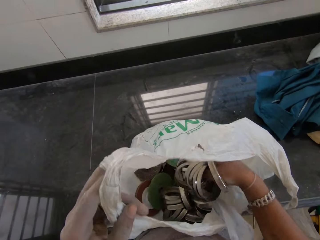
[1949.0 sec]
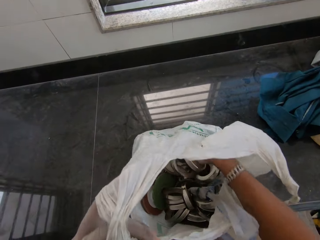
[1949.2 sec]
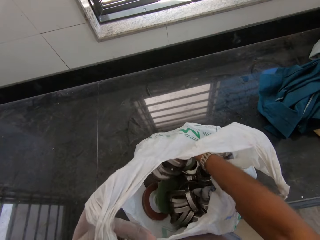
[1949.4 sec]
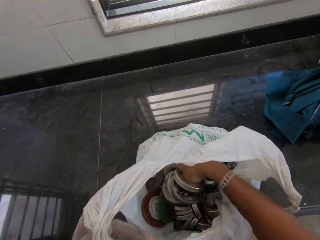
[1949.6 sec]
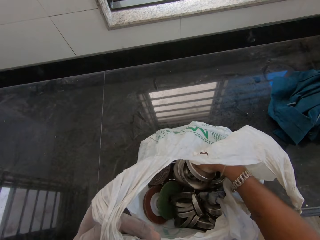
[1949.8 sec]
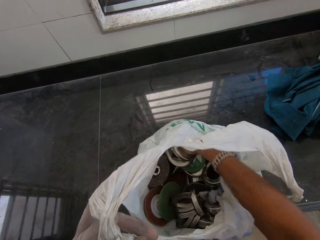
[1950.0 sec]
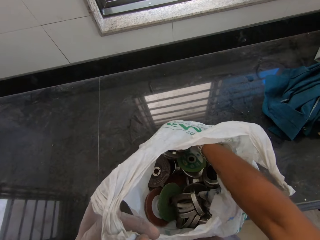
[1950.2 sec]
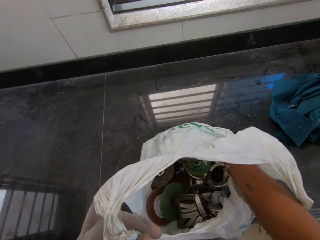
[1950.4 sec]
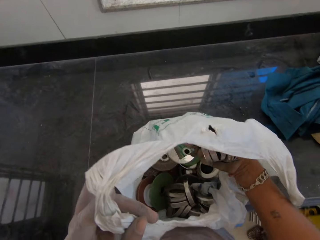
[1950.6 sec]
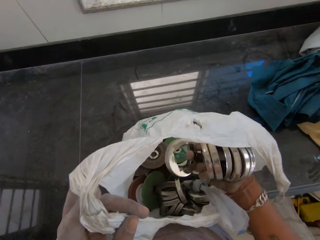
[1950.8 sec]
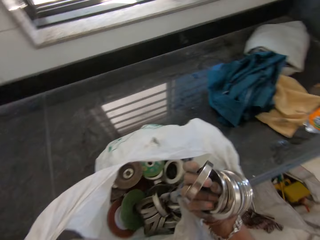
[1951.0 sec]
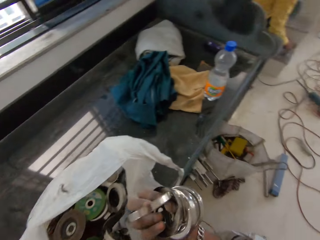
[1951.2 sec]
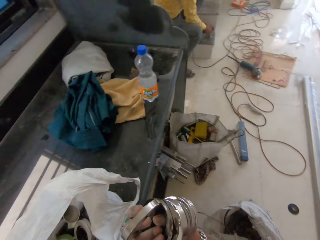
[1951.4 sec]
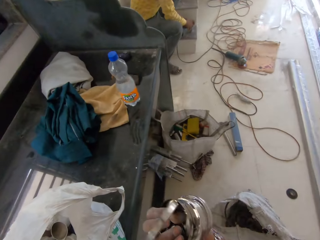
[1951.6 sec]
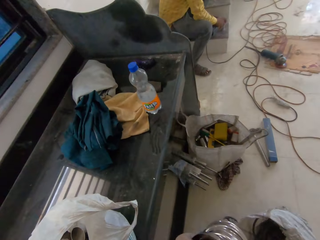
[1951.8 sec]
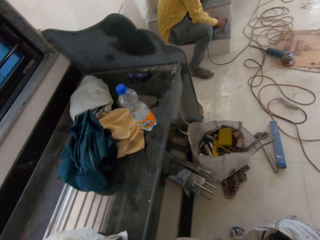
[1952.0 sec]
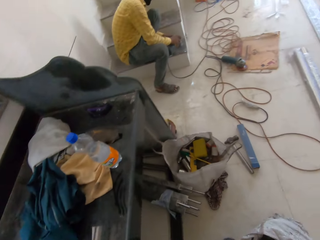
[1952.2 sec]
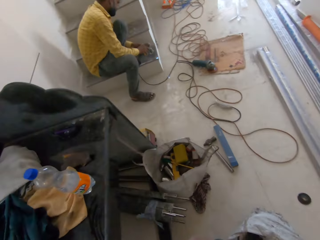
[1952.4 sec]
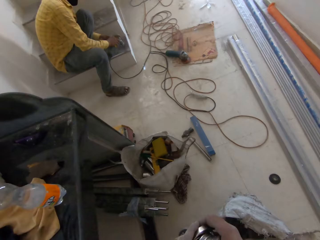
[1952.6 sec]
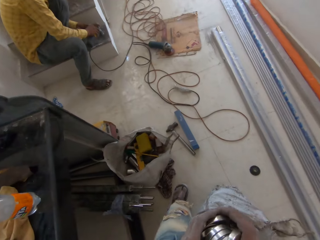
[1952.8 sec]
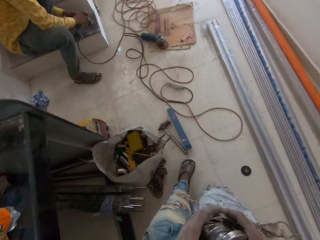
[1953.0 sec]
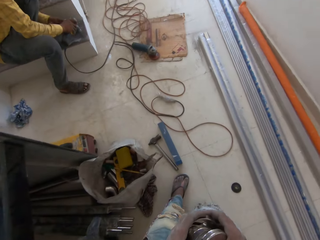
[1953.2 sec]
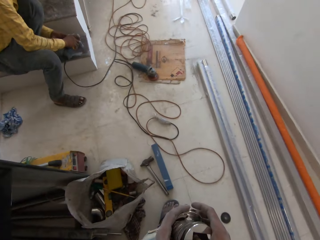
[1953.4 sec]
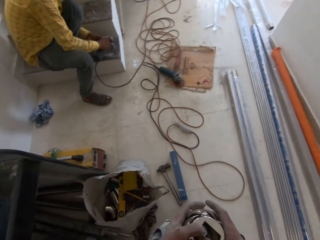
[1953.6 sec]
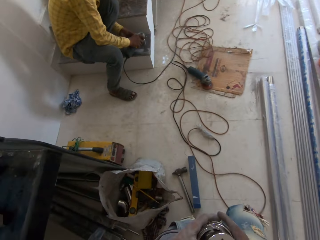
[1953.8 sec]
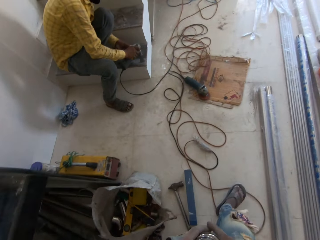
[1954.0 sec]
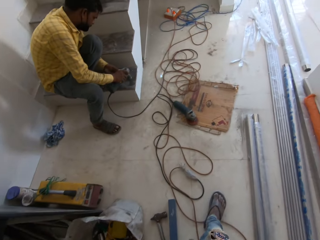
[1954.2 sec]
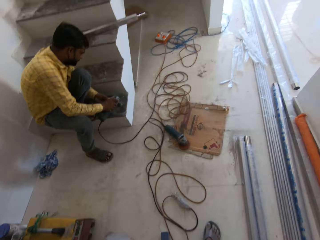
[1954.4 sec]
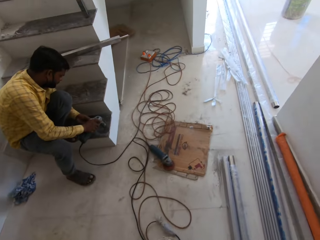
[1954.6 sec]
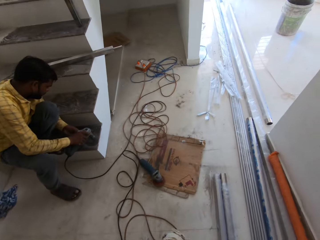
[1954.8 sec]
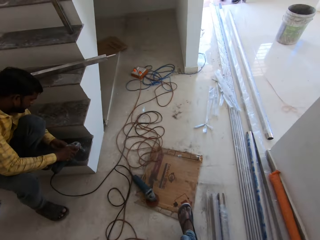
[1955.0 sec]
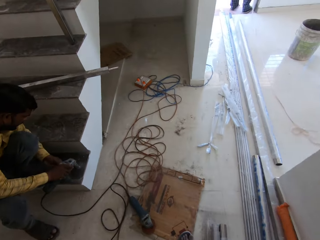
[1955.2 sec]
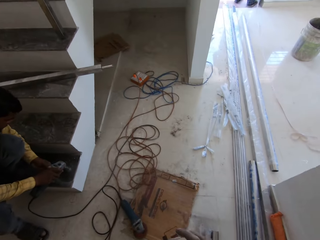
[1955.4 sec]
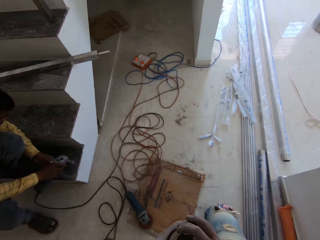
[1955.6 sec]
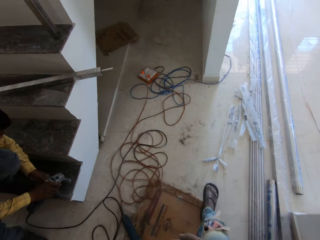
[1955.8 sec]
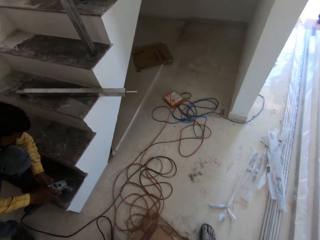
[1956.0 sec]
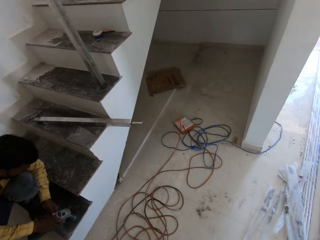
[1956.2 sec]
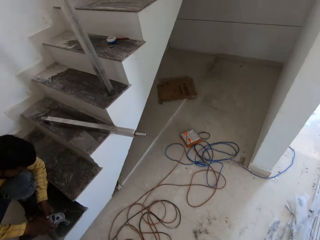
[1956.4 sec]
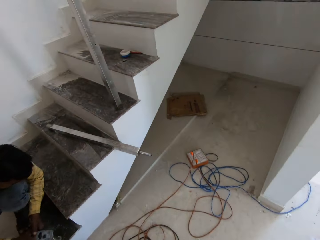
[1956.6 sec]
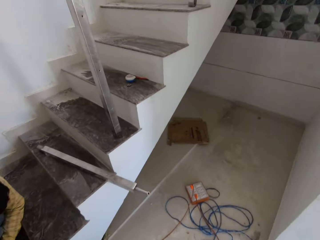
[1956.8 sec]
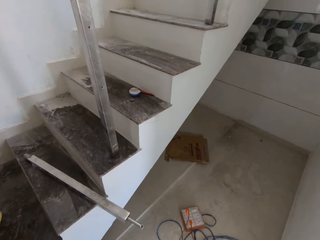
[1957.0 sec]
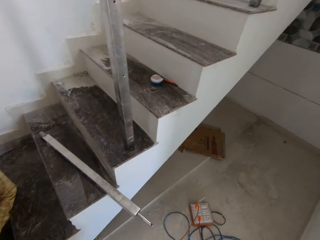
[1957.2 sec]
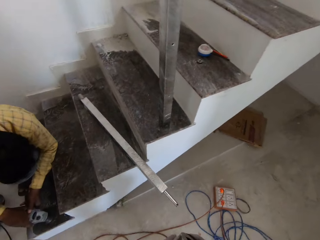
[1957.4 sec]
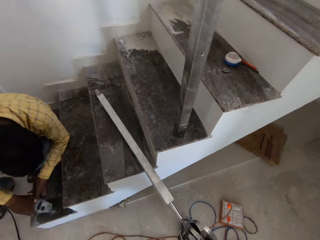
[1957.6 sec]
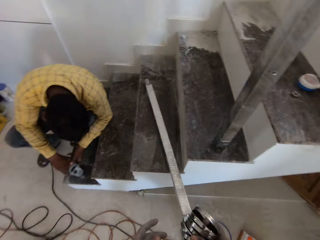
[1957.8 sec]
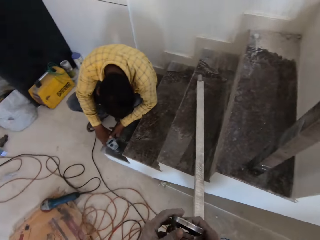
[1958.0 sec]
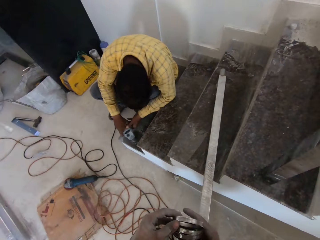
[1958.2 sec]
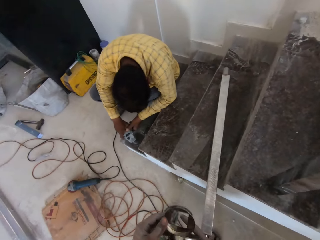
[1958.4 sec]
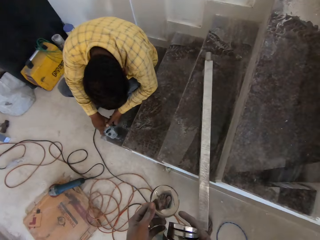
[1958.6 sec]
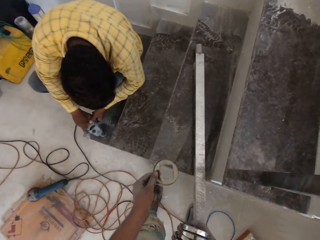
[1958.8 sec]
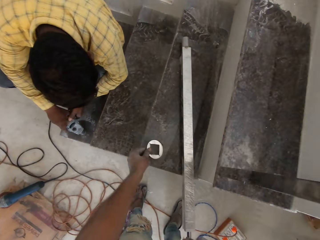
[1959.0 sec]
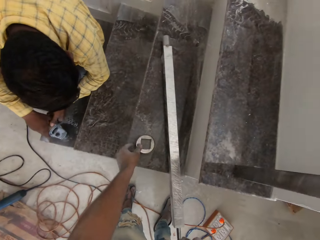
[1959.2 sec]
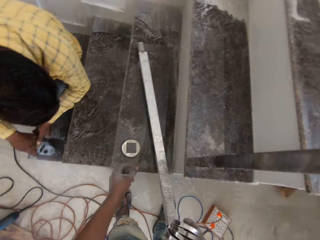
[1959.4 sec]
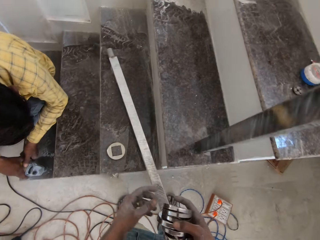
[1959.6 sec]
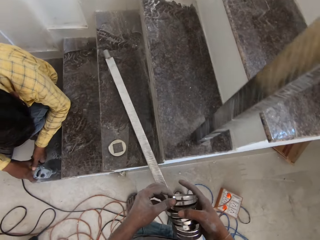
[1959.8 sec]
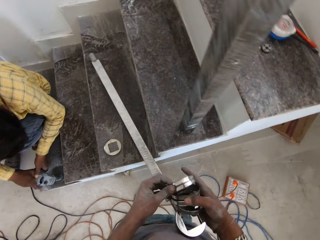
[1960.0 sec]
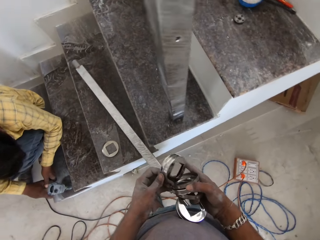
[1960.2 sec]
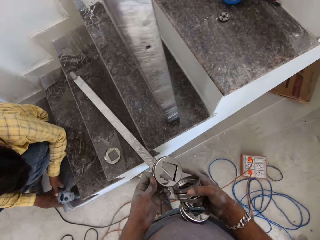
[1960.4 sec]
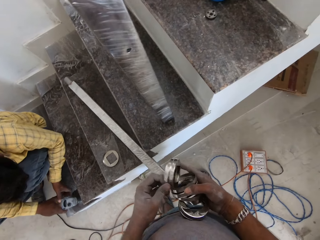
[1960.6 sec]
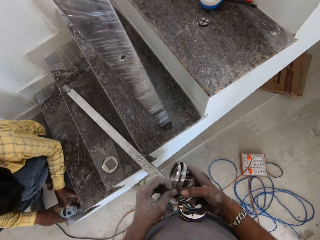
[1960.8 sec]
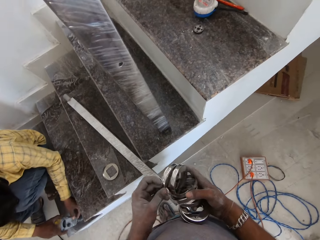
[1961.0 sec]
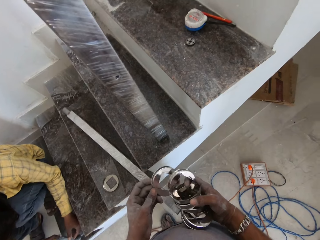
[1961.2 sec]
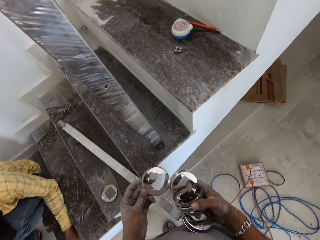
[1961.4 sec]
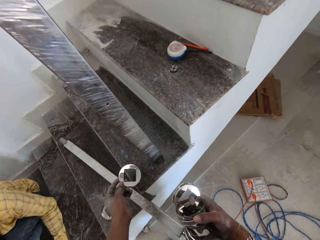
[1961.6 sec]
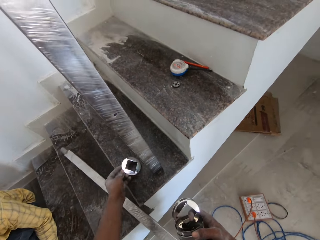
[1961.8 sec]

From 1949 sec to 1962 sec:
The camera wearer walks in the room. He drops a metal ring on a staircase with his left hand. He picks metal rings from the metal rings in his right hand with his left hand.

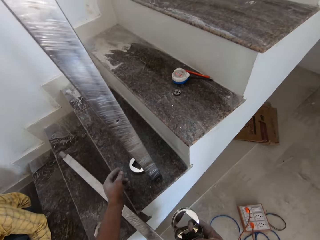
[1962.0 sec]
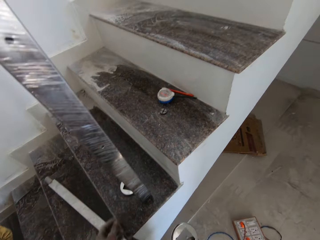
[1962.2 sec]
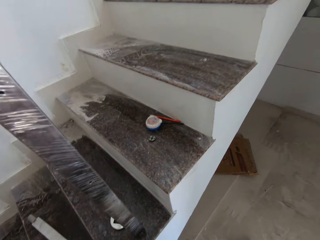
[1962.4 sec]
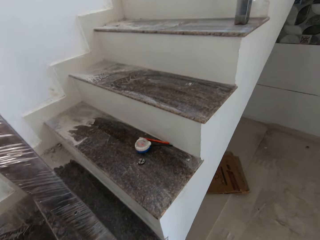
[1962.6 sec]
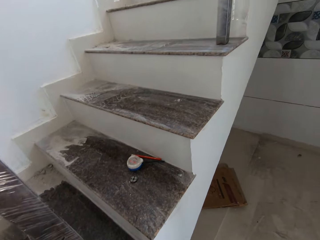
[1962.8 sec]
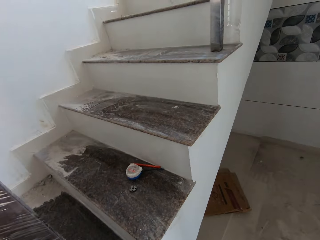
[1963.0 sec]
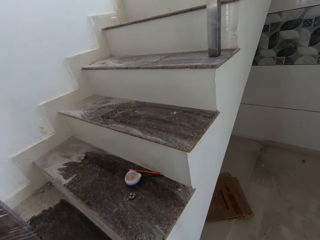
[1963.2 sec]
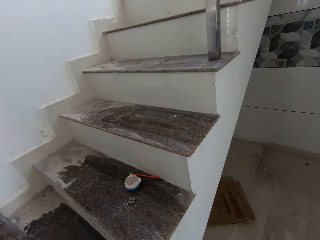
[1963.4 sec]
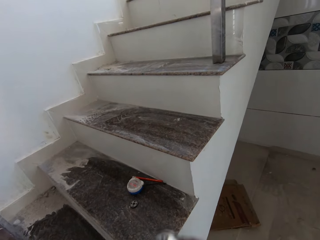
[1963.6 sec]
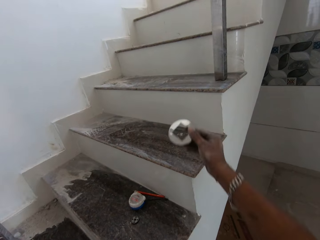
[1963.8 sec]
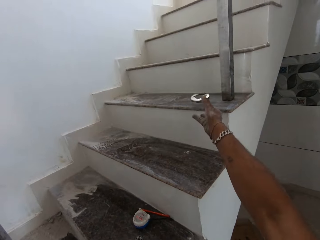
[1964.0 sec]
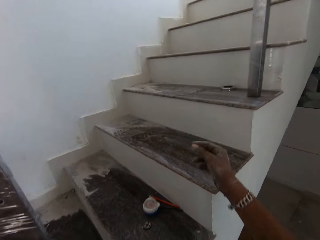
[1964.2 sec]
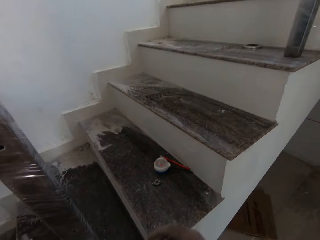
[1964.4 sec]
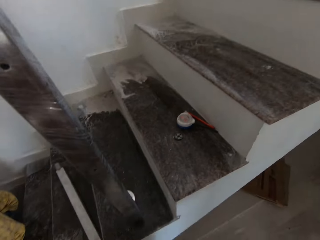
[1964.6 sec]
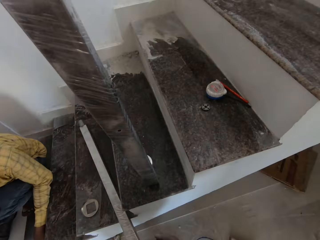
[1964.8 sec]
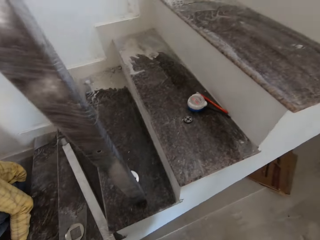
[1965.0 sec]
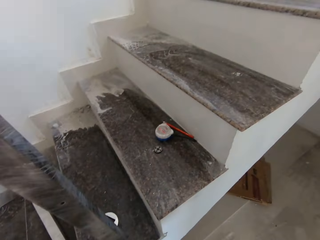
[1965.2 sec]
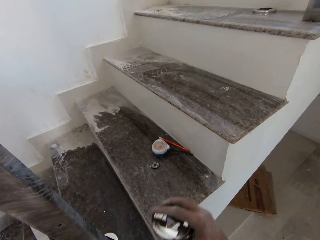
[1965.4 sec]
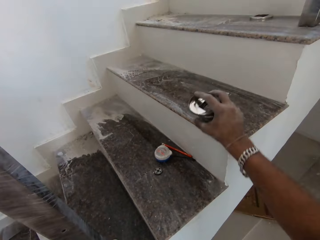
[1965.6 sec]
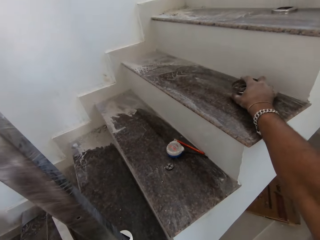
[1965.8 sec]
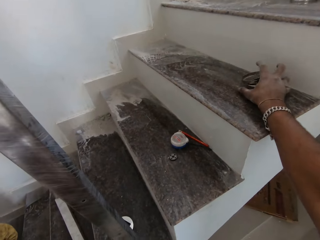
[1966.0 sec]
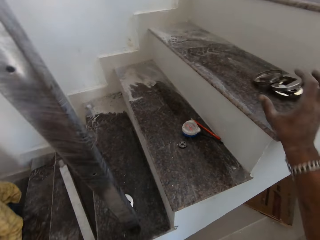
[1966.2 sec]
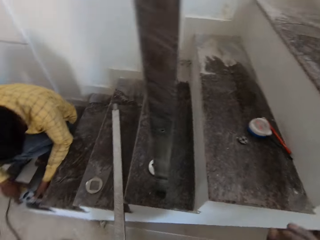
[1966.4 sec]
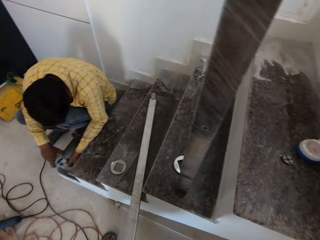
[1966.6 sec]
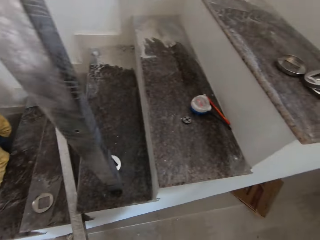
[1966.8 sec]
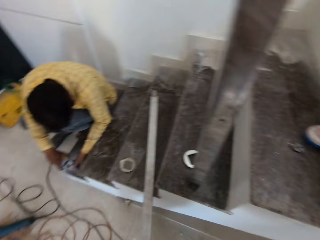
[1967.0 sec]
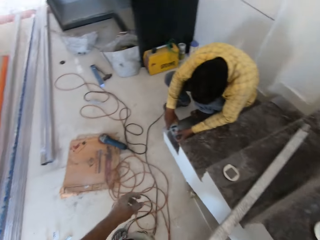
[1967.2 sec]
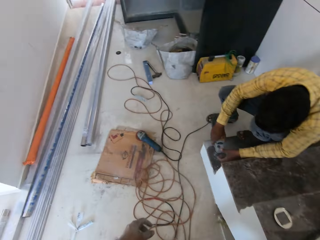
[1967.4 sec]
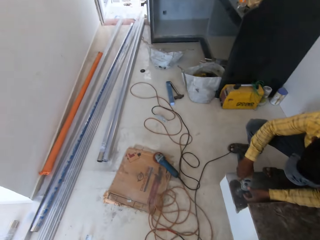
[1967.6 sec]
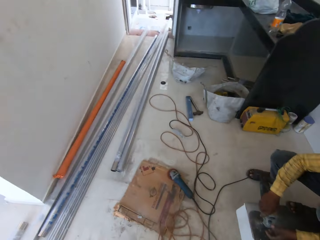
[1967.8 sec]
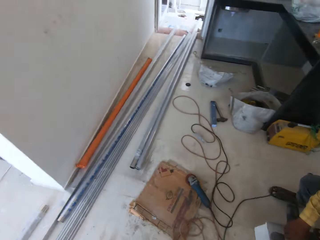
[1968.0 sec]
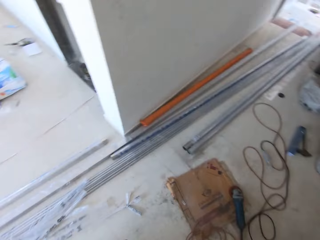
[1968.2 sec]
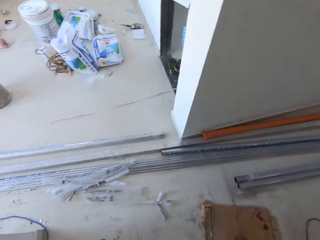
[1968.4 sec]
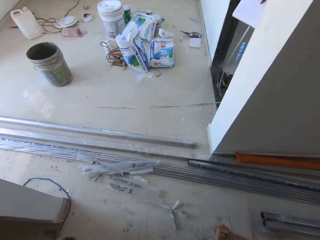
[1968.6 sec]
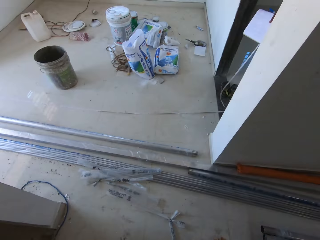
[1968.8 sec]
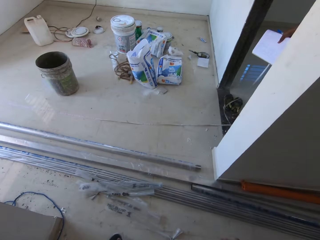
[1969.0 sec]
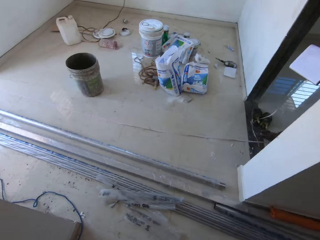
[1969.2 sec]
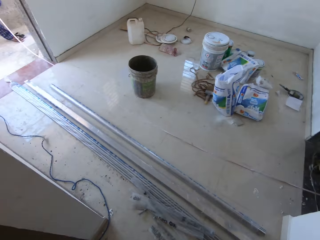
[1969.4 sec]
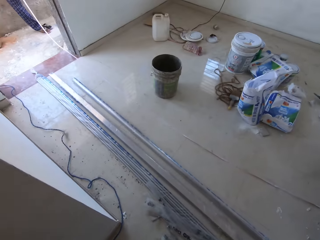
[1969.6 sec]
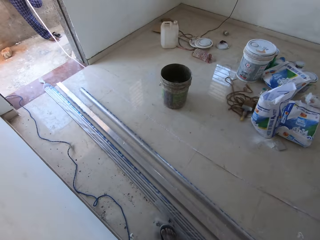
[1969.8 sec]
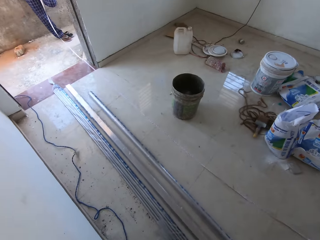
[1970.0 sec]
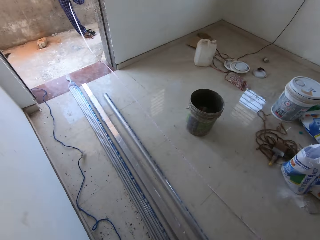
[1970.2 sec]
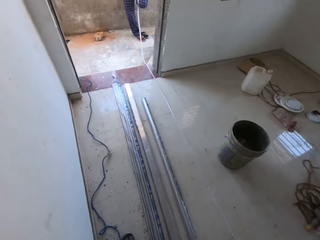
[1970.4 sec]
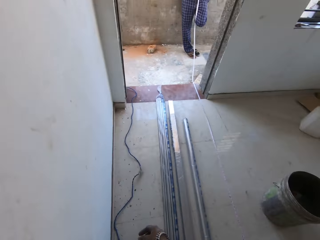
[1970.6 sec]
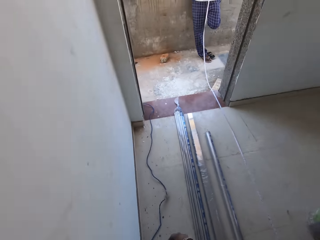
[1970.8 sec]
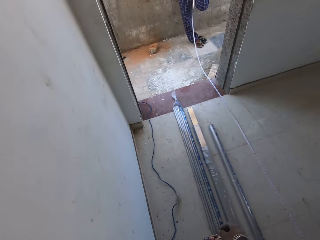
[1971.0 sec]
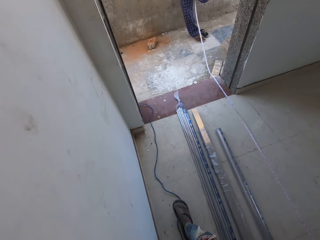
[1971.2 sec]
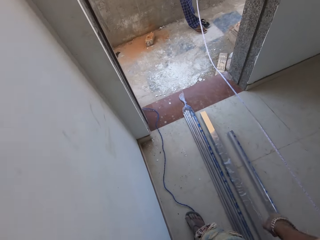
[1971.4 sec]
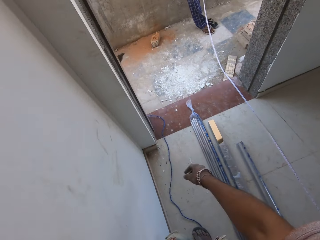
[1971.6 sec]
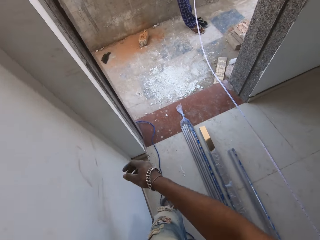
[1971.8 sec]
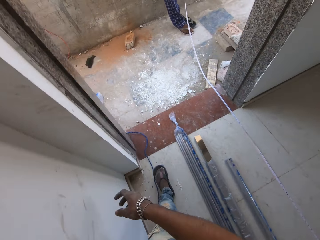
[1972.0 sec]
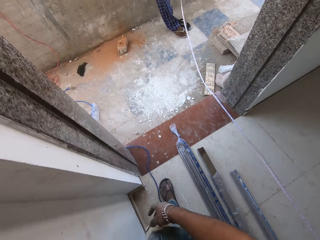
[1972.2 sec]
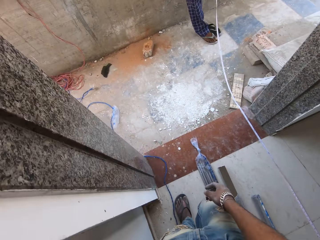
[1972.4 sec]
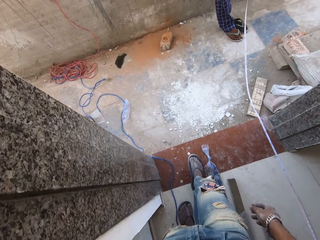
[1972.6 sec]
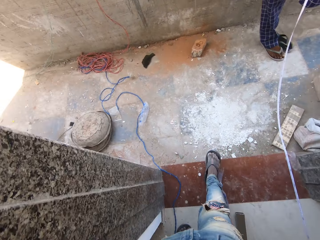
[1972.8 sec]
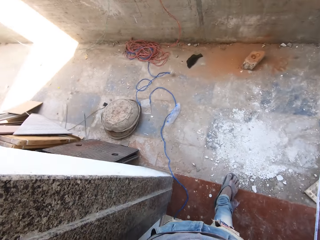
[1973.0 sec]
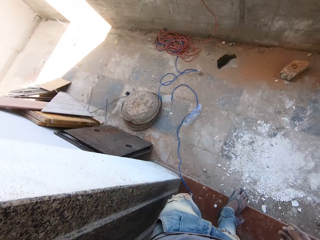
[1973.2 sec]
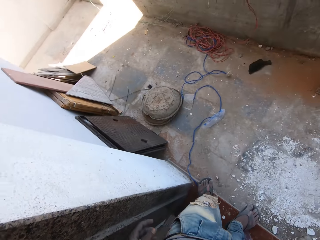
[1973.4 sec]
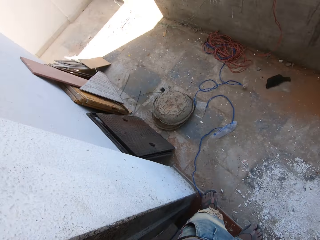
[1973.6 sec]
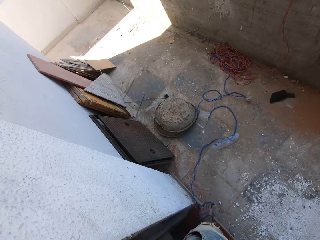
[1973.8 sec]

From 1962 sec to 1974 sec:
The camera wearer drops a metal ring on the staircase with his left hand. He throws the ring in his right hand on the staircase. He drops metal rings on the staircase with his right hand. He looks around the room and walks in the room.
